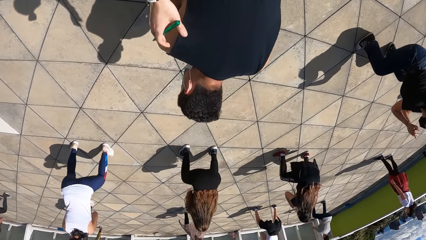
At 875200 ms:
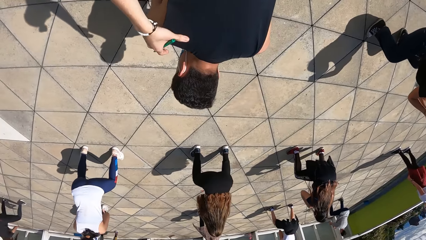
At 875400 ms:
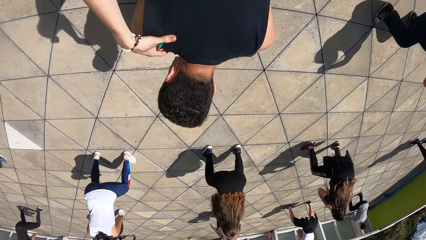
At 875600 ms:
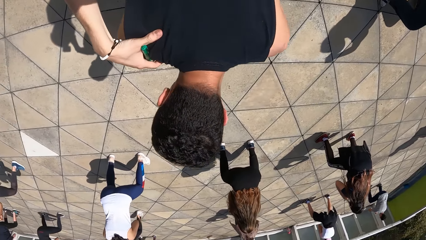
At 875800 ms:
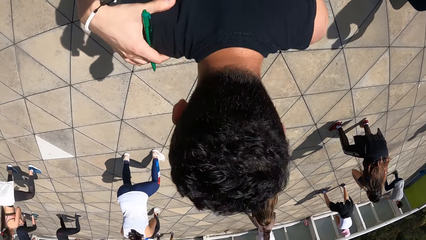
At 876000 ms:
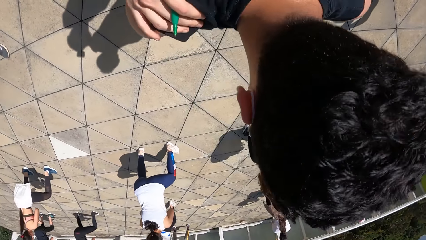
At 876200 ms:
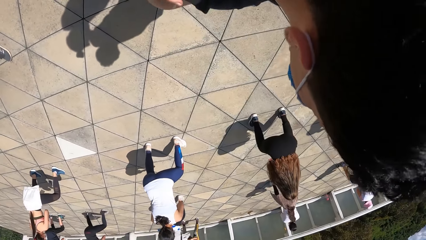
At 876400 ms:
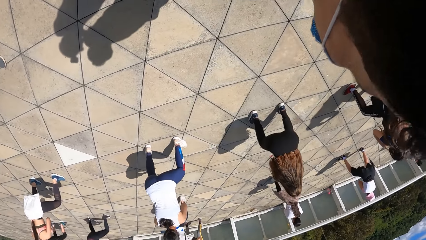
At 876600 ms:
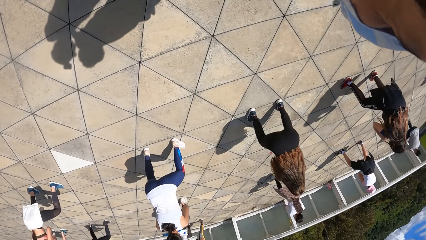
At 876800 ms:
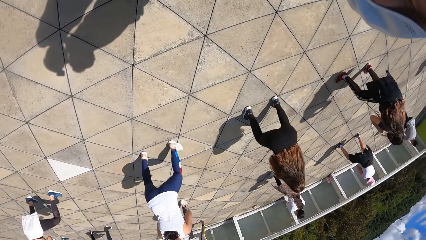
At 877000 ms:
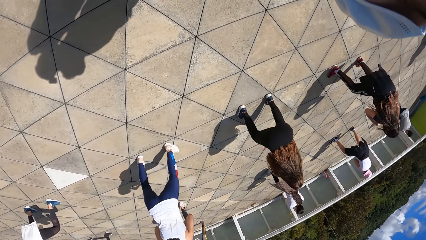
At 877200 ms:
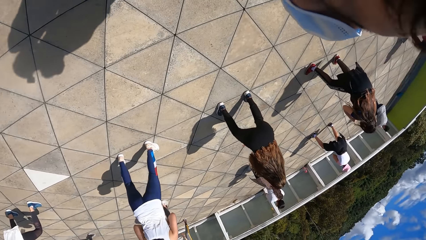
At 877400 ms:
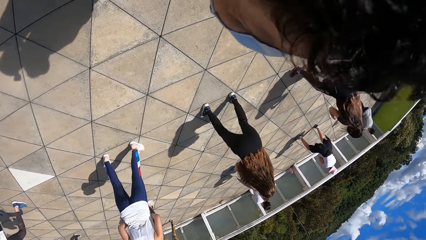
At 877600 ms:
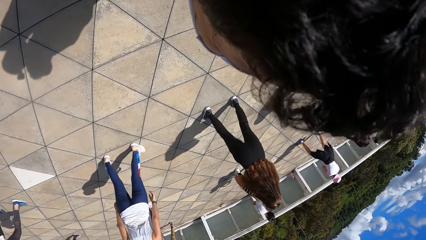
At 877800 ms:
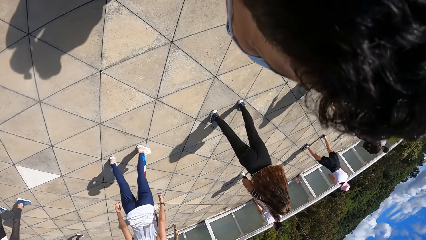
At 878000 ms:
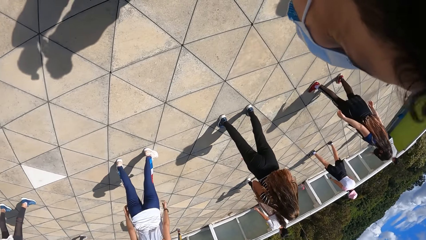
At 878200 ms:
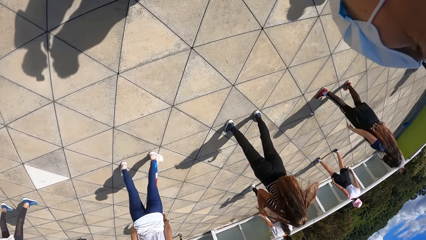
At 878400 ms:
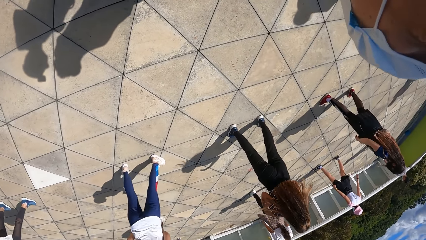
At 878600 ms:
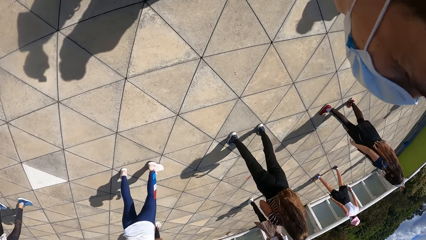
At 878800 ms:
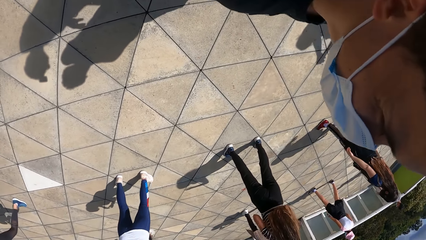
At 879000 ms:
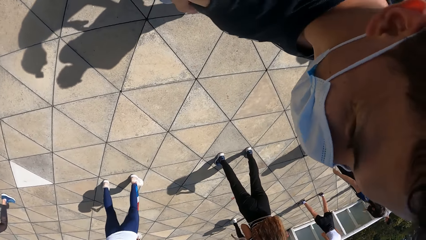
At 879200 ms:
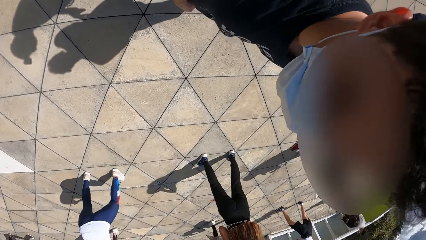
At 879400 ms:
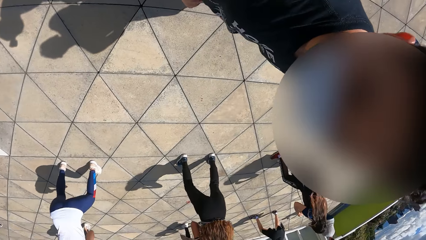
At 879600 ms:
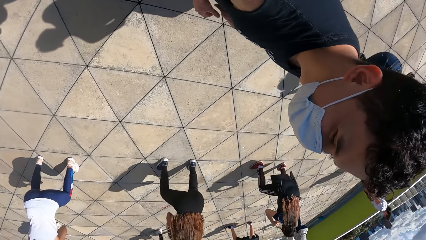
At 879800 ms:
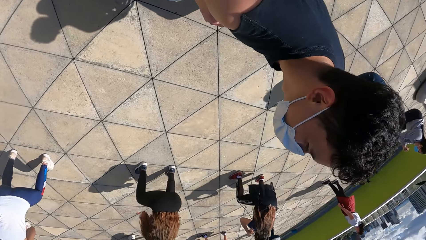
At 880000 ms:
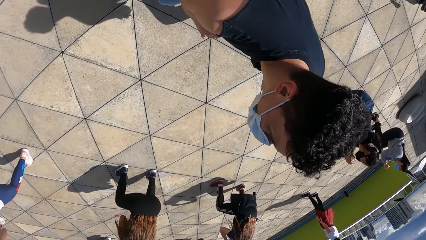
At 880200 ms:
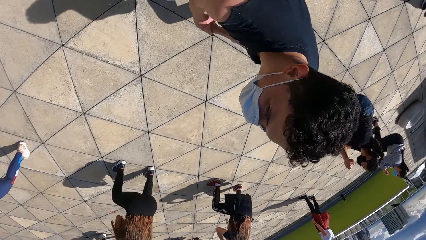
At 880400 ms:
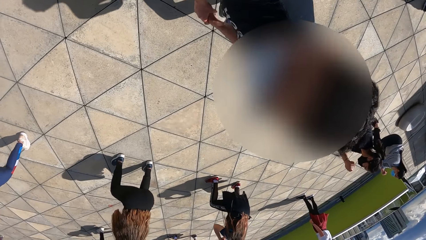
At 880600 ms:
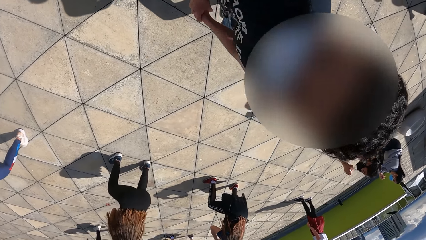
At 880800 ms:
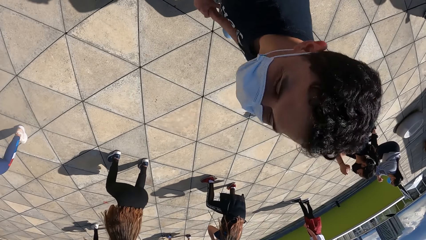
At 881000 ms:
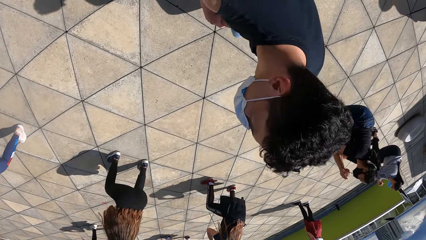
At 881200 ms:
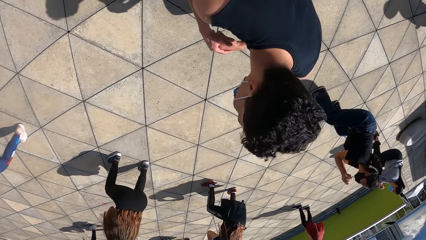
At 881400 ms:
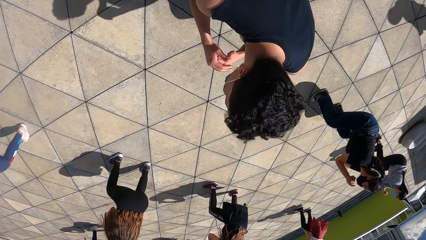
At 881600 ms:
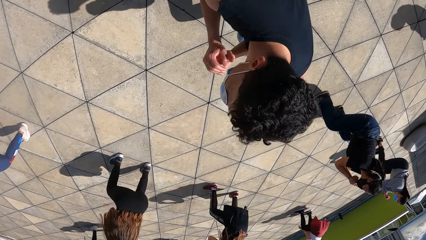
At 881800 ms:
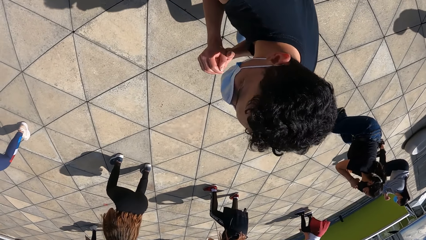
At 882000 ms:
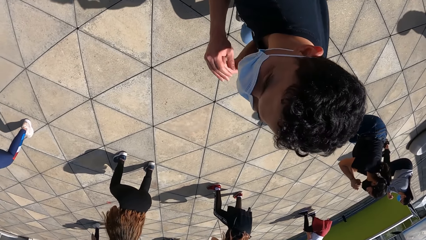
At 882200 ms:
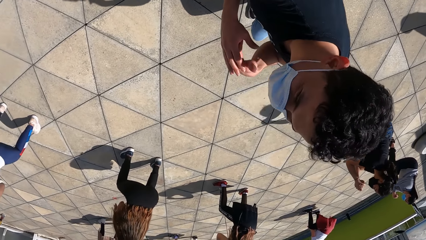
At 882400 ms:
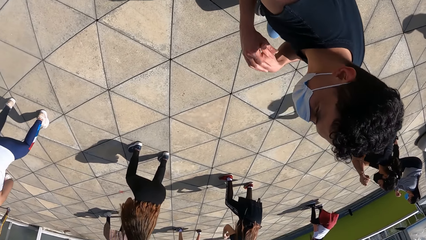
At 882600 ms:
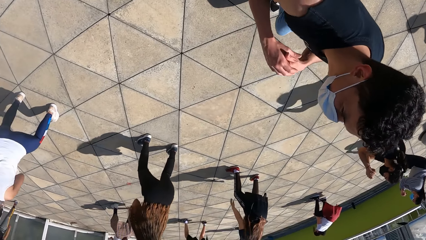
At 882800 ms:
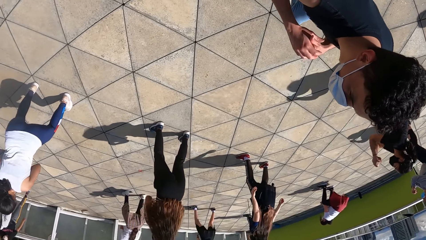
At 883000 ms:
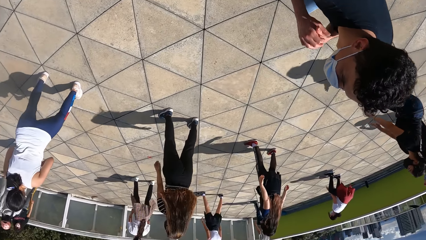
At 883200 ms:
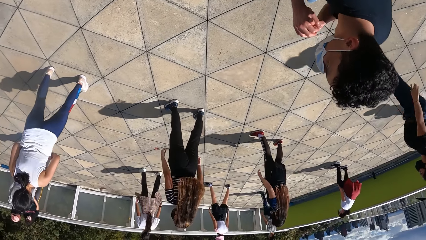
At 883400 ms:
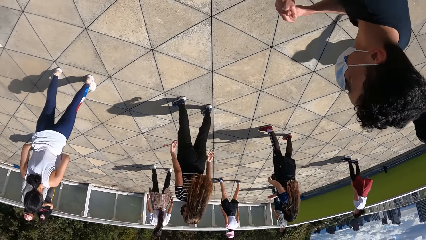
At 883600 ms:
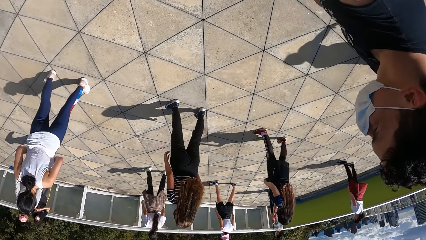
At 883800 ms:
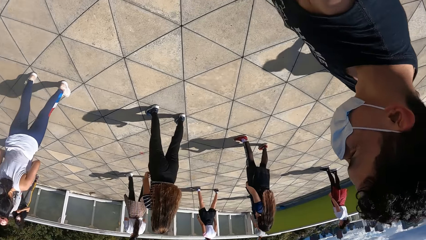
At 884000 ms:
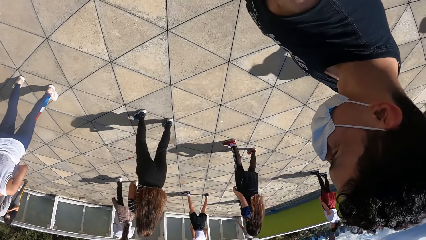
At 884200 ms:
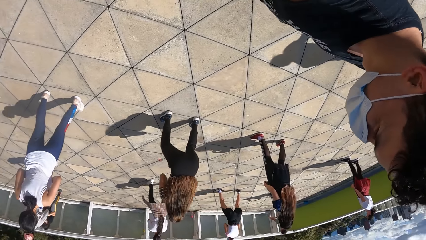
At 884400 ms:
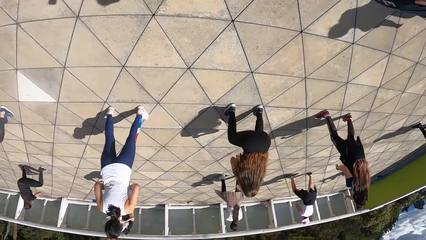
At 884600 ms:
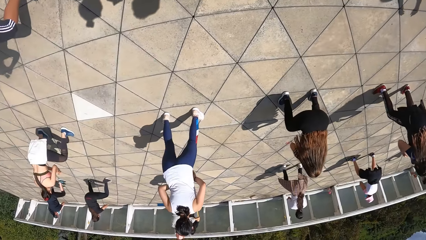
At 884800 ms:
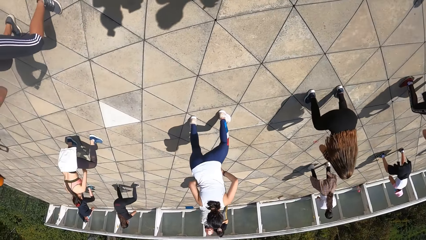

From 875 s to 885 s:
The camera wearer touches a man exercising on the rooftop with her right hand. The group of people exercises on the rooftop.

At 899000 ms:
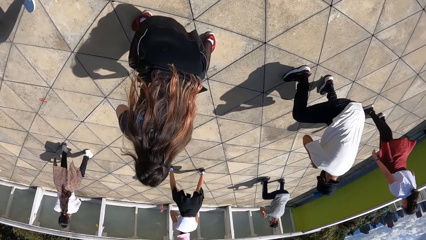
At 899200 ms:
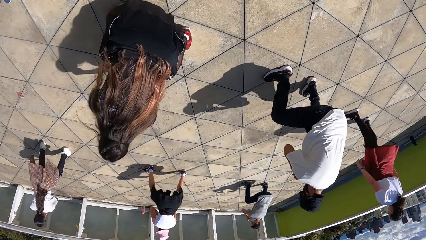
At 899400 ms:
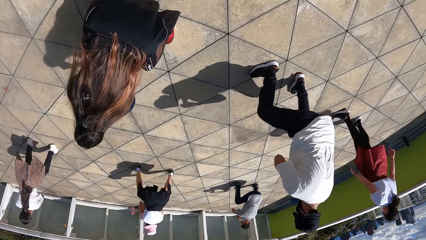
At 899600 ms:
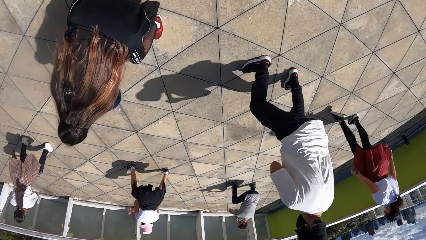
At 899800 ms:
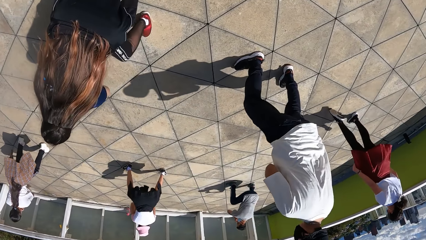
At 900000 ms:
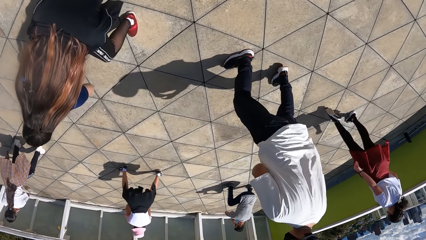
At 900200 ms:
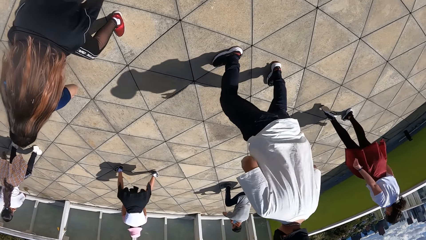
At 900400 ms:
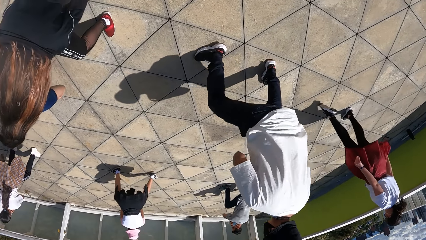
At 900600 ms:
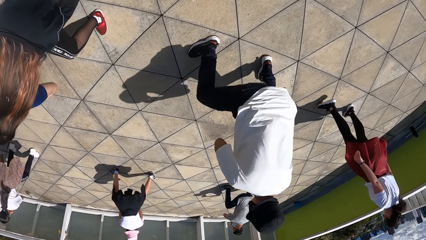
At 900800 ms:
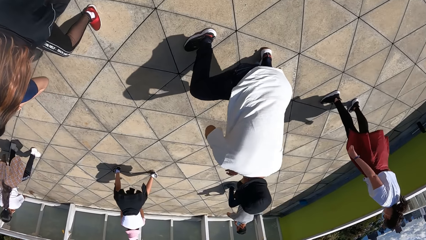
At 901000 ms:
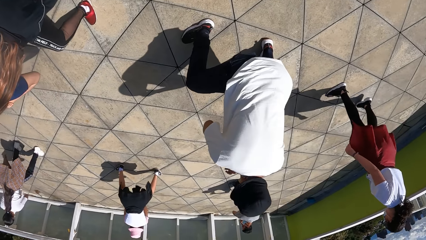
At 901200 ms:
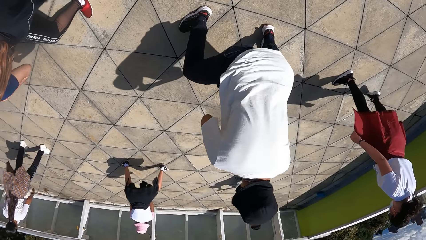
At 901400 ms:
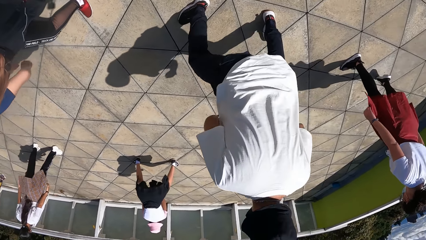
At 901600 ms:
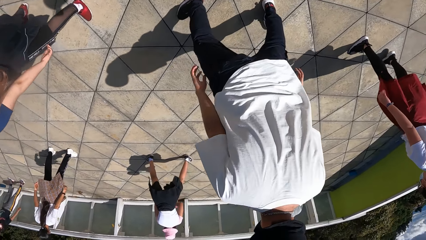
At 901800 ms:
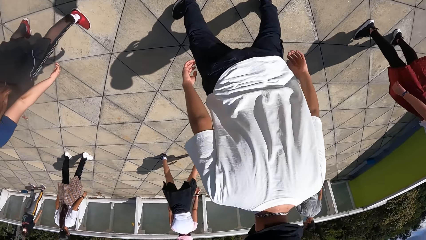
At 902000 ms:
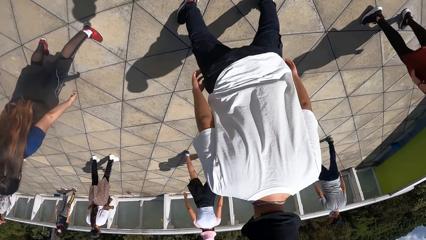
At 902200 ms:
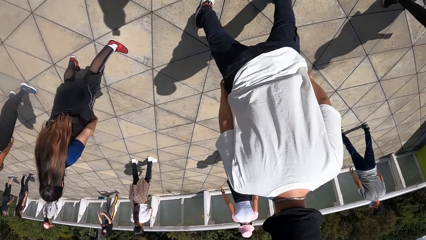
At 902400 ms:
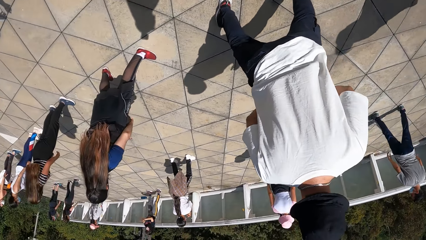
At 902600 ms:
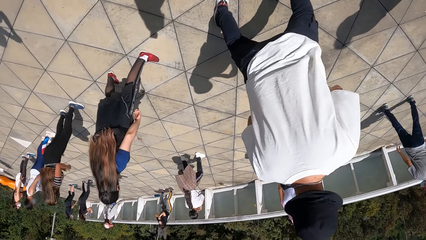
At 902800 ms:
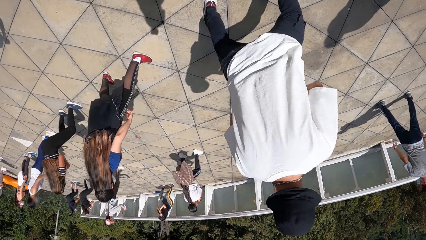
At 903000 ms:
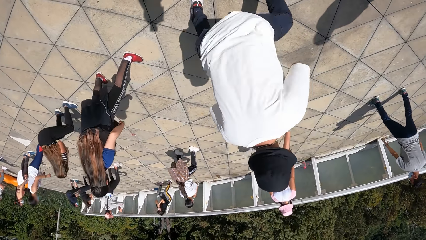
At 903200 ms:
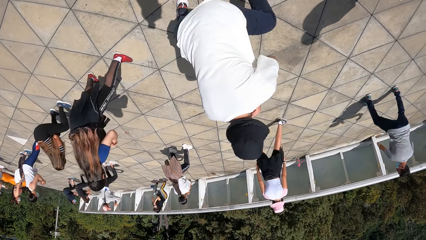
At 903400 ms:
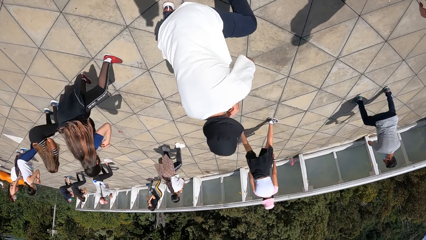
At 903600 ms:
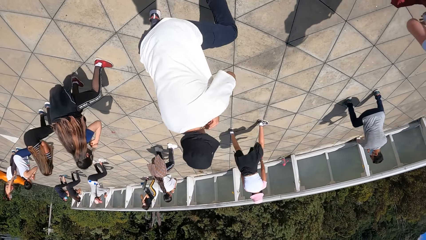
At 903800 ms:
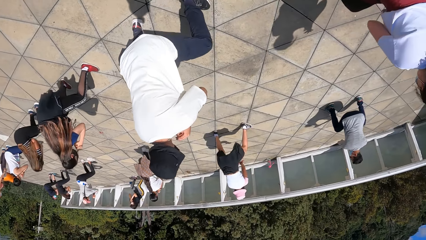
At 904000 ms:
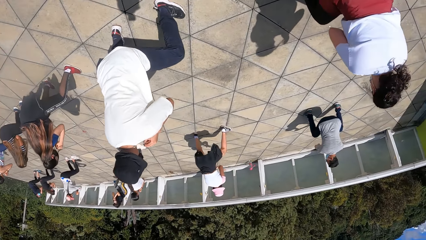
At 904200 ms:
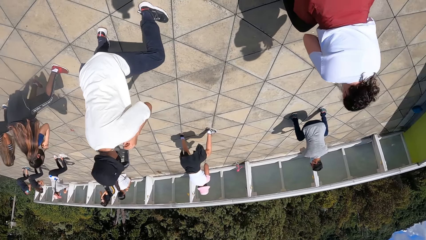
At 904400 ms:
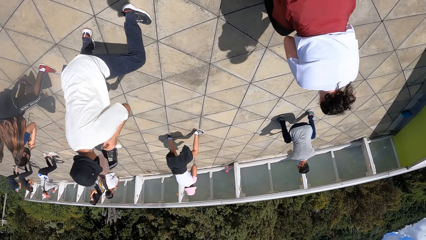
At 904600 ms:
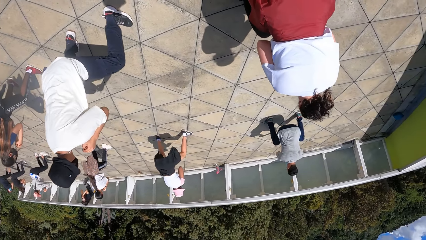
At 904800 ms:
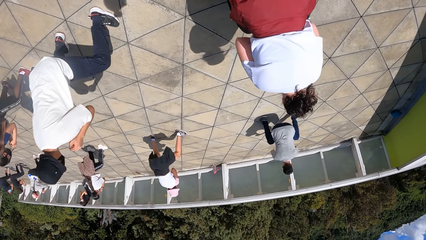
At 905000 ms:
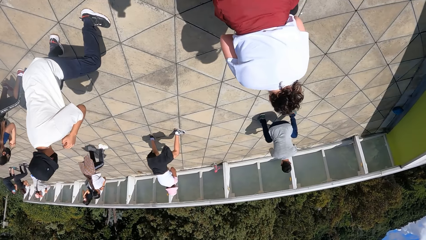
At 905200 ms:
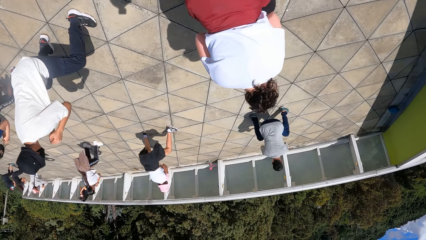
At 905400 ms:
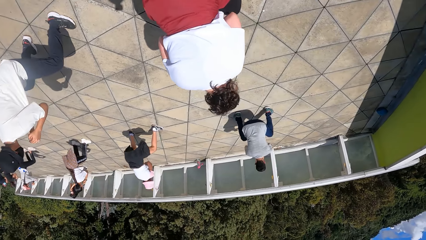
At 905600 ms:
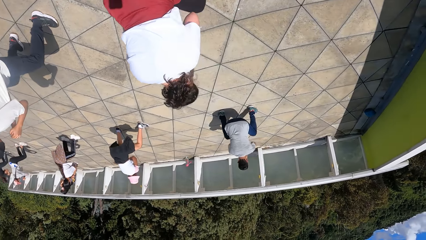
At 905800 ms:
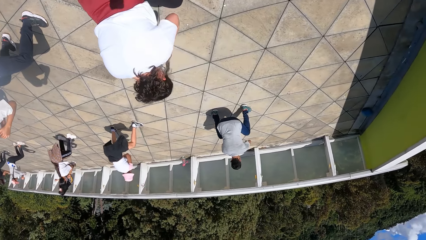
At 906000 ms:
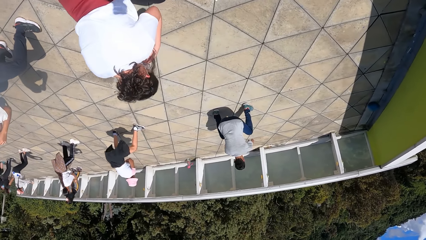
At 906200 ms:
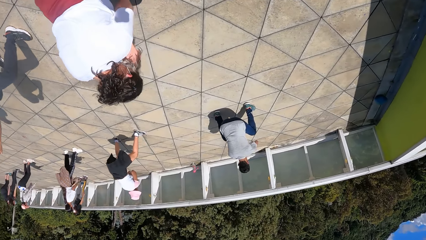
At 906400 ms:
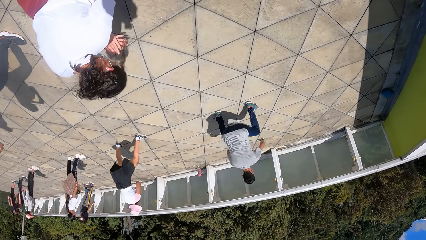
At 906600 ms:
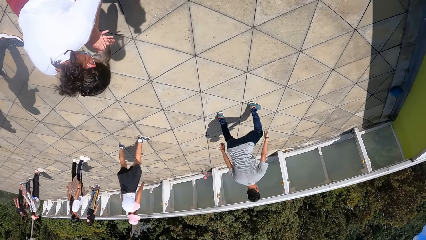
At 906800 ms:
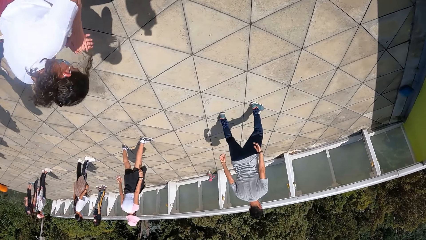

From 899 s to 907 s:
The camera wearer walks around the group of people on the rooftop.
